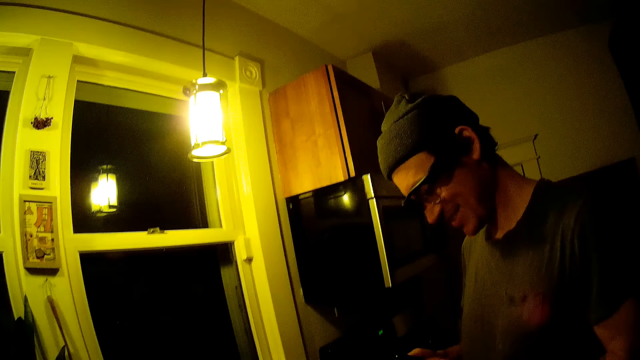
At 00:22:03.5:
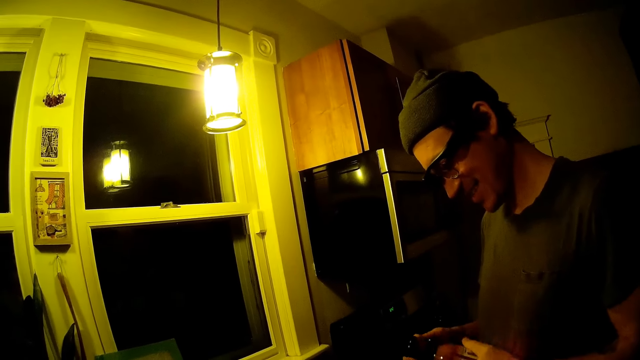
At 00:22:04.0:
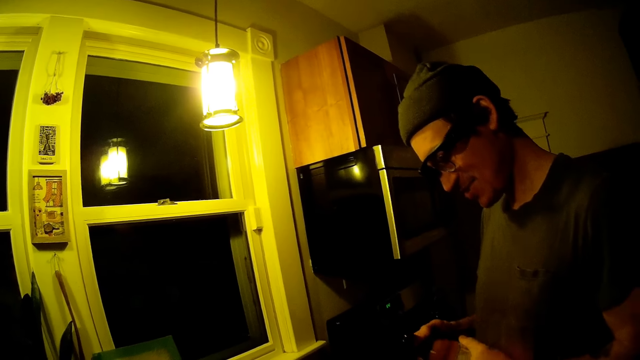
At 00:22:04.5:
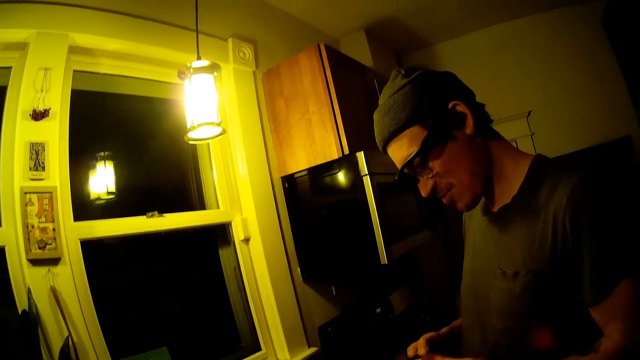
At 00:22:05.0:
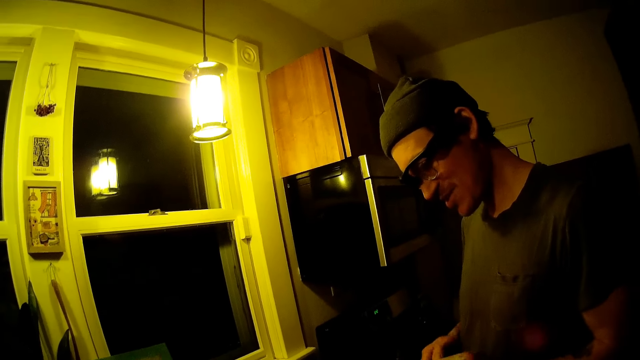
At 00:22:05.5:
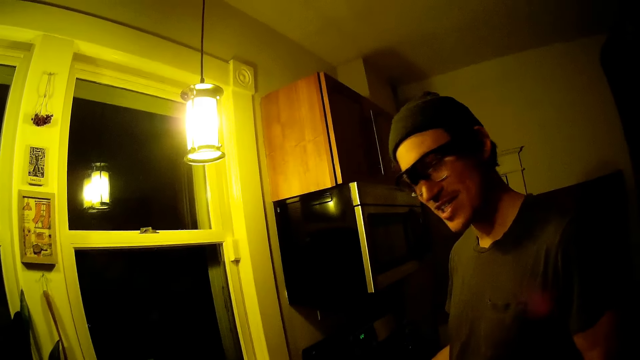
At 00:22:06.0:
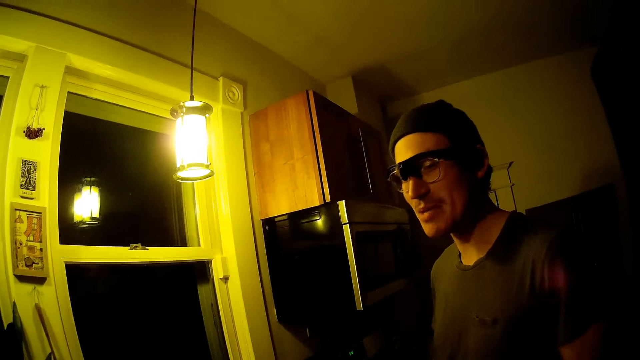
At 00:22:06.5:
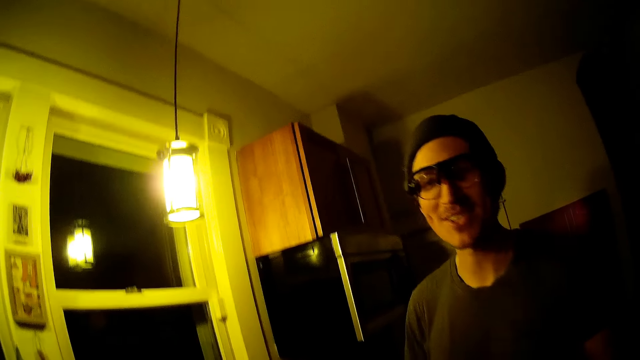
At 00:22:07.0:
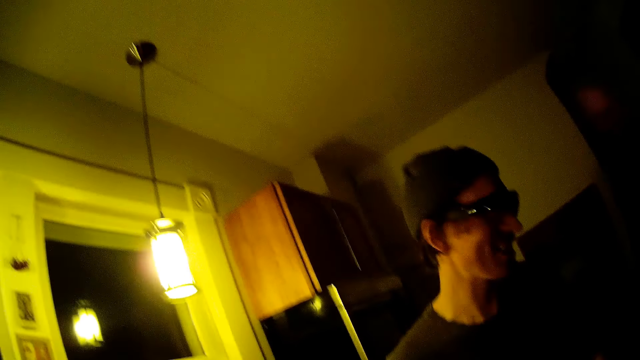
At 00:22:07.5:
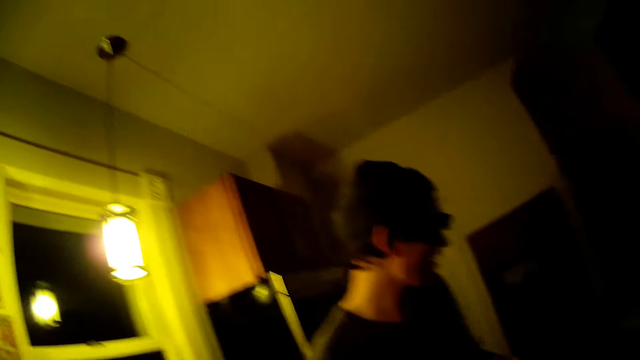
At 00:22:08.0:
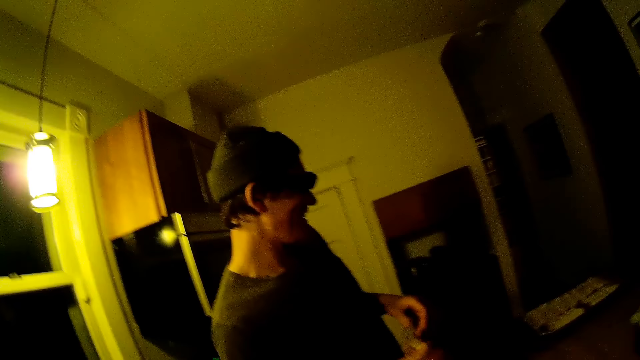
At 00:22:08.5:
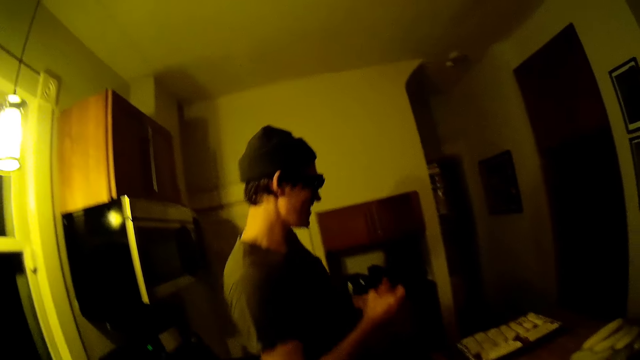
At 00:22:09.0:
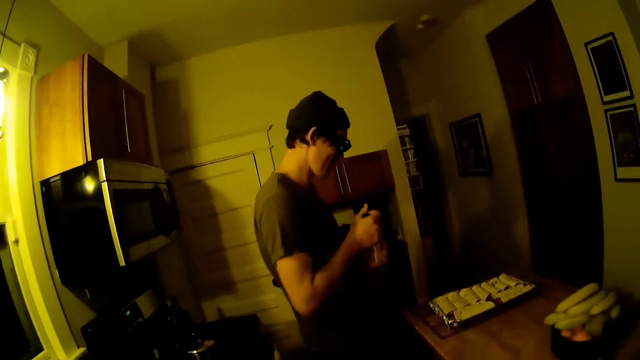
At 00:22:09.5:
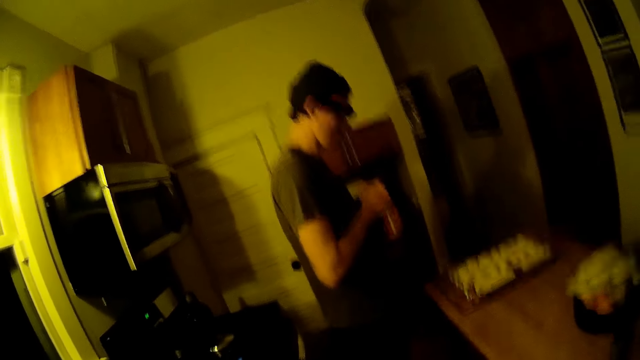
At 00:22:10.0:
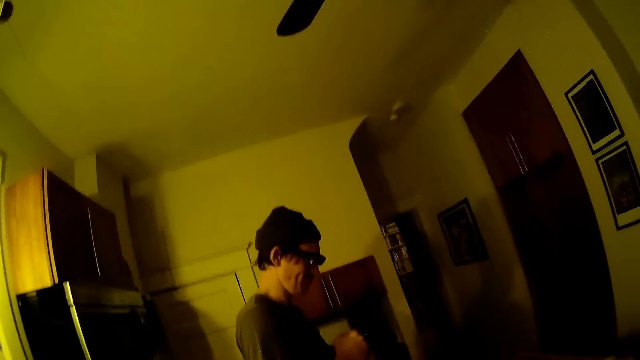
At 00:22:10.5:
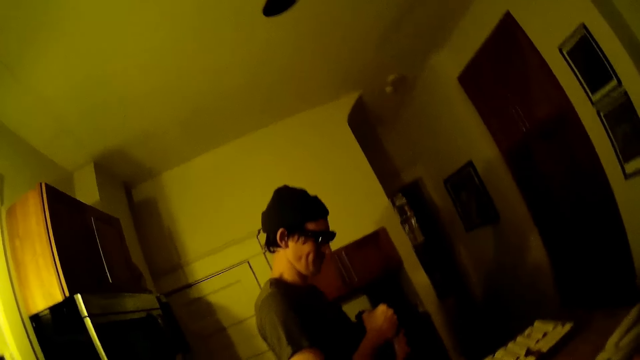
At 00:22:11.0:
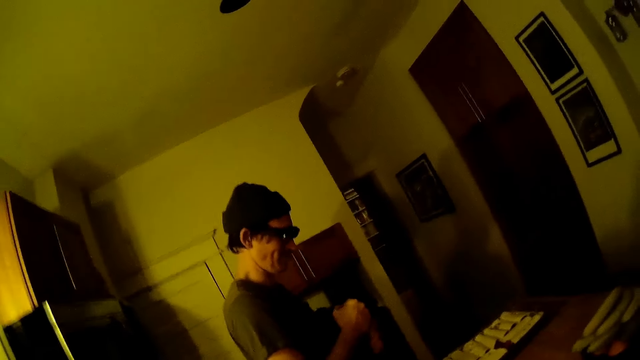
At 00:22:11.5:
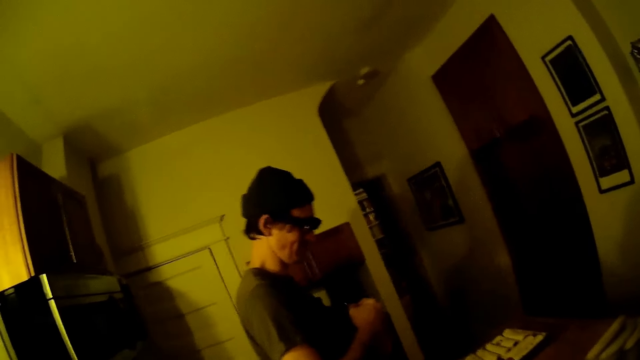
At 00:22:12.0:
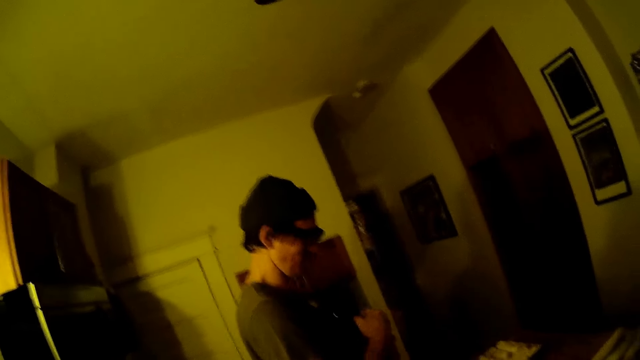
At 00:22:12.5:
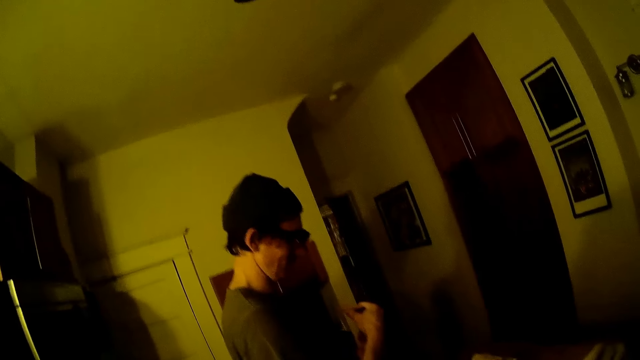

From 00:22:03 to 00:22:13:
The man removes the seal from the bottle with his right hand. The camera wearer laughs. The man shakes the bottle with his right hand and opens the bottle with his right hand.

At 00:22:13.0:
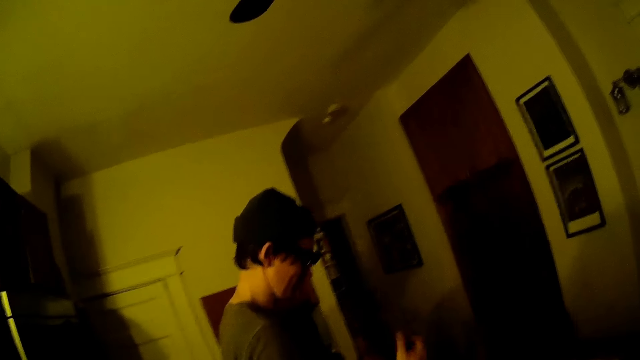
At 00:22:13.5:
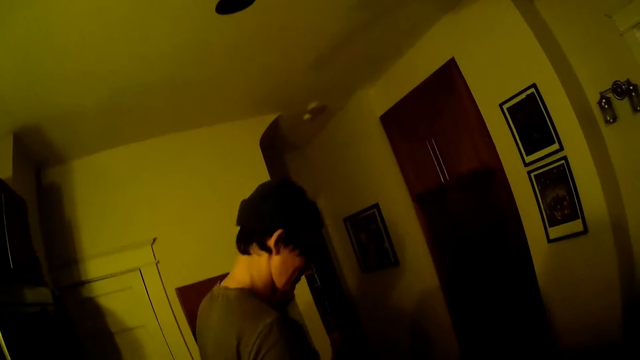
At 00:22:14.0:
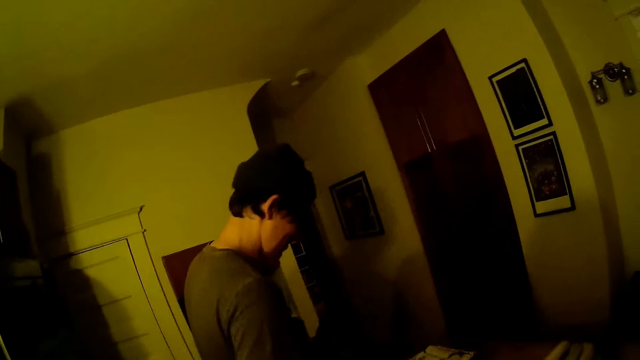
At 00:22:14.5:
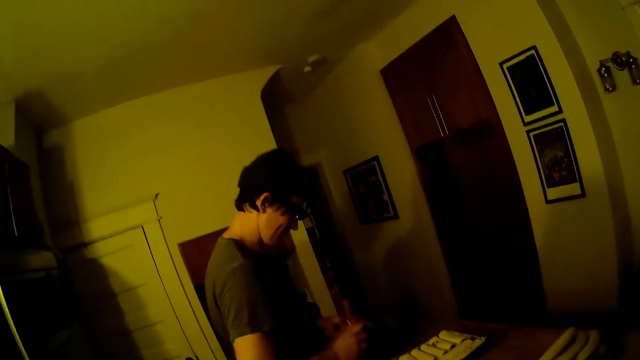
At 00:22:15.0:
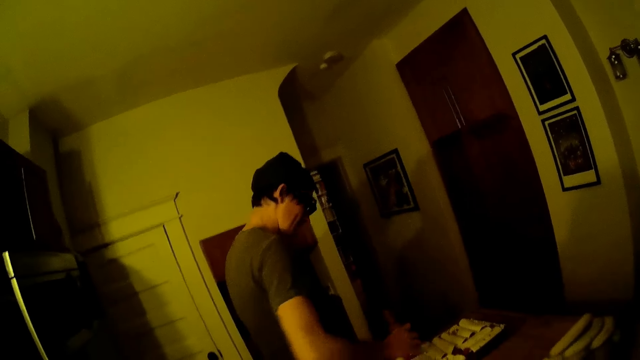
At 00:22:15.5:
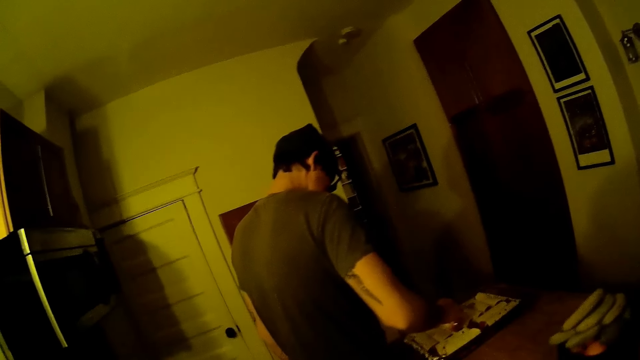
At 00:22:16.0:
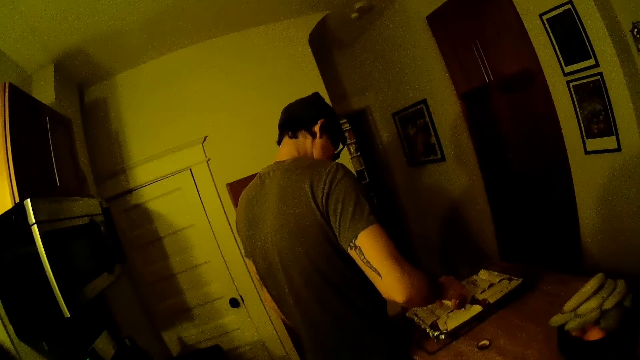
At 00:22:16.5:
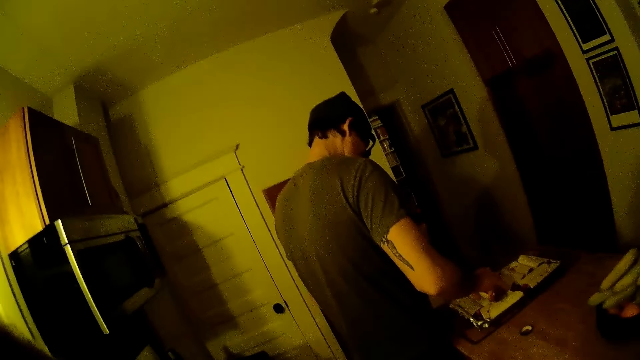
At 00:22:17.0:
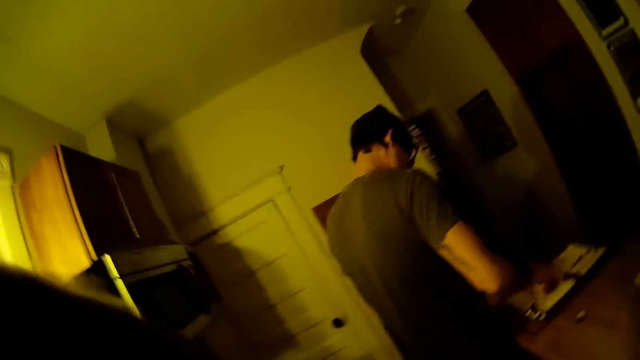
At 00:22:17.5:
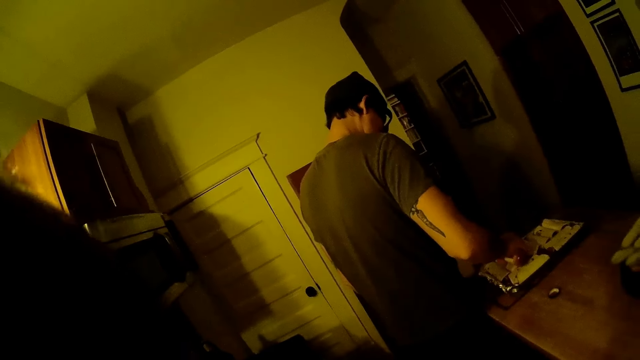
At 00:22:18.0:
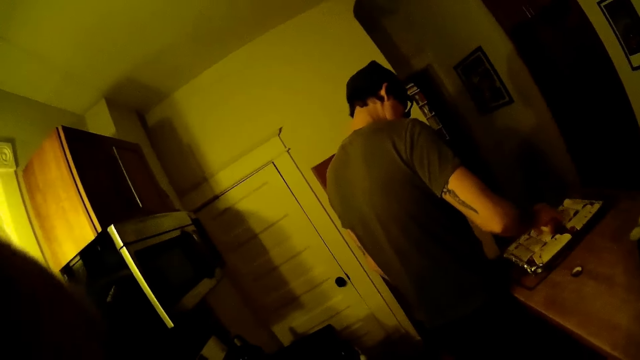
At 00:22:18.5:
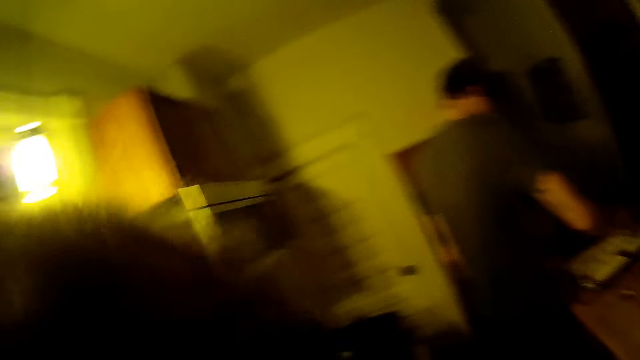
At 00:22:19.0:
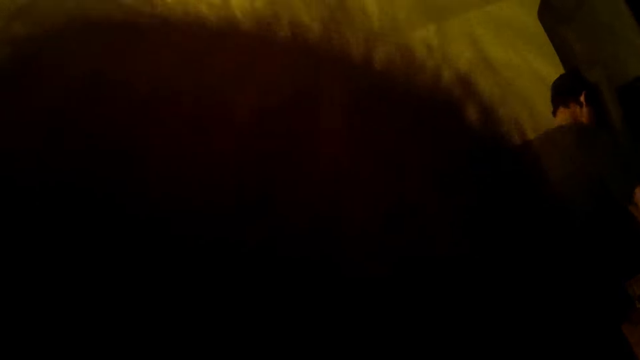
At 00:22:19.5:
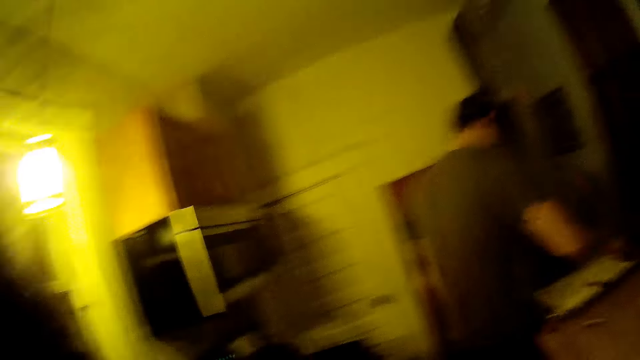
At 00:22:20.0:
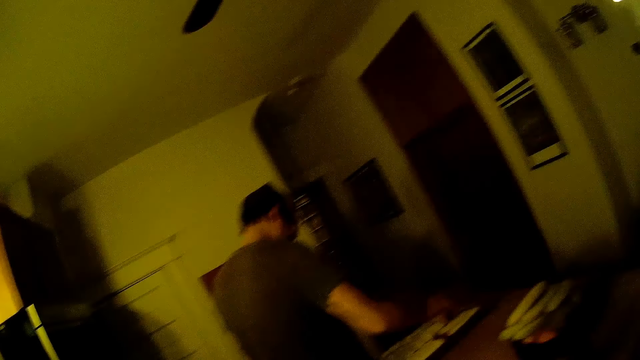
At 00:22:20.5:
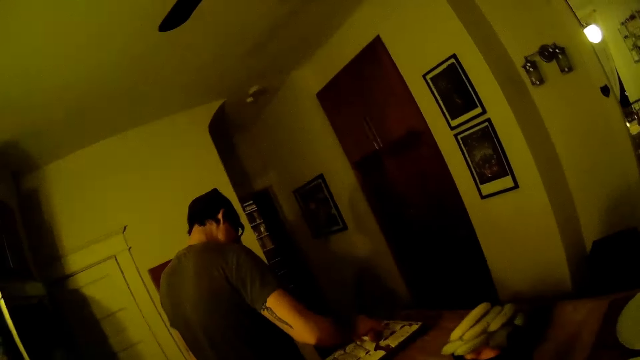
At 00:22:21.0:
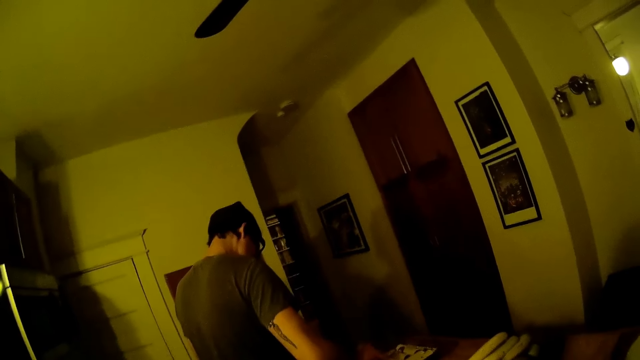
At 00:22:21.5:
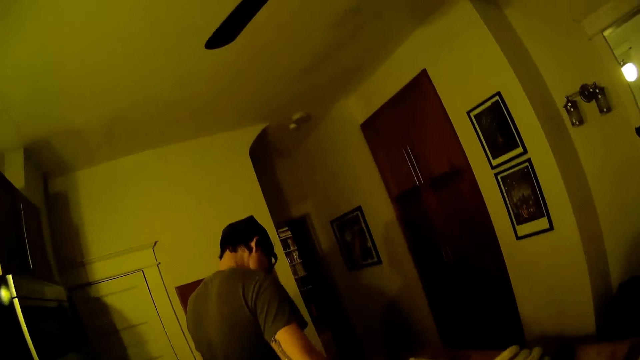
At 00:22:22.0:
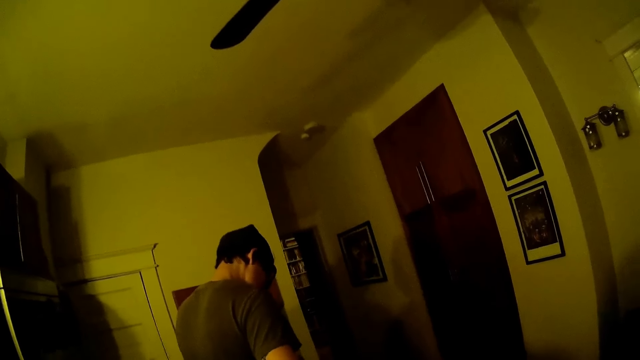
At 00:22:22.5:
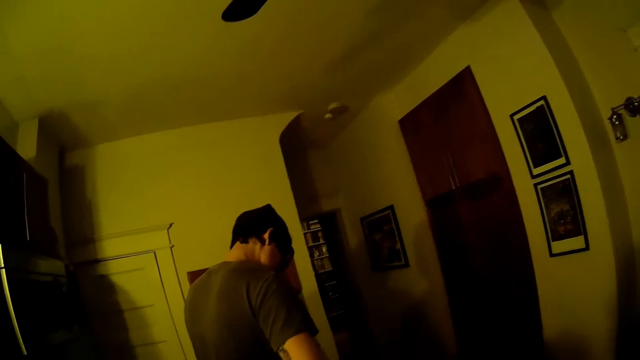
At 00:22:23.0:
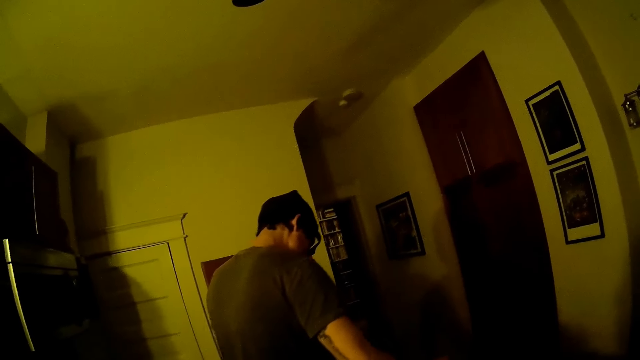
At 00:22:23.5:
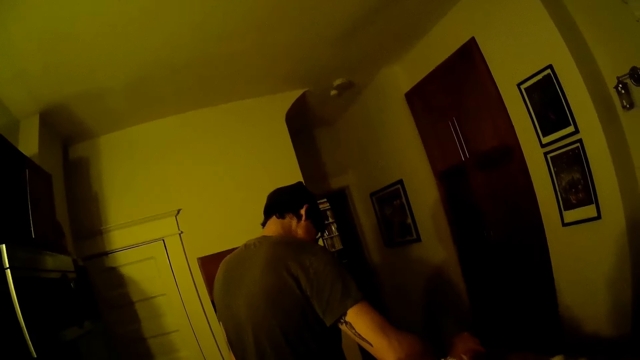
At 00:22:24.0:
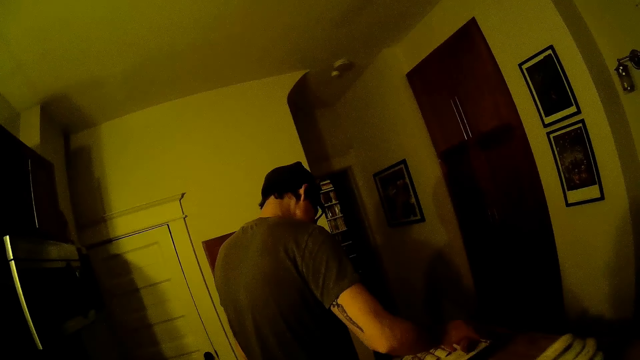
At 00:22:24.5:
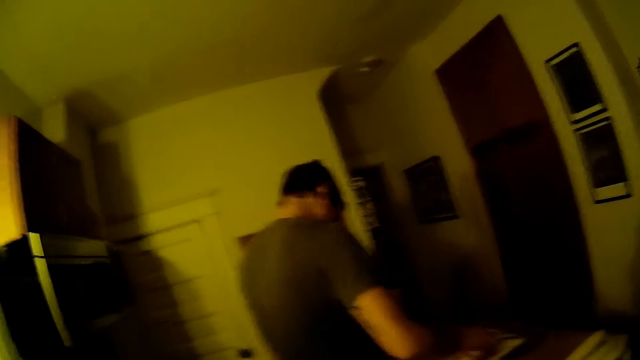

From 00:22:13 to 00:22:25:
The camera wearer converses. The man pours sauce from the bottle on the sausages on a tray. The camera wearer talks to the baby.
